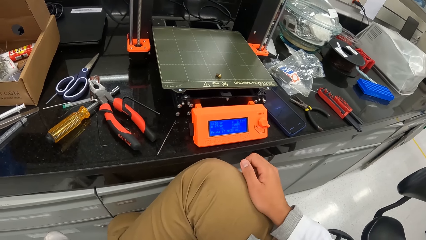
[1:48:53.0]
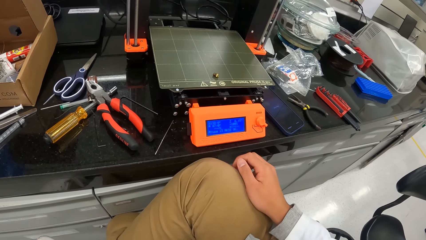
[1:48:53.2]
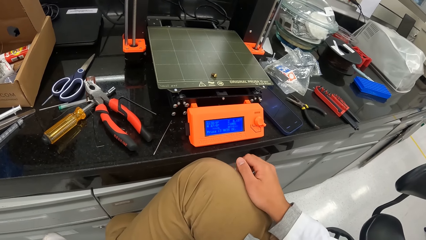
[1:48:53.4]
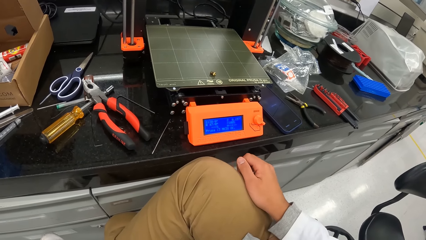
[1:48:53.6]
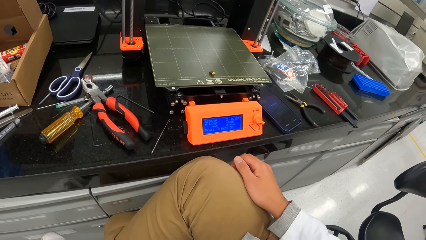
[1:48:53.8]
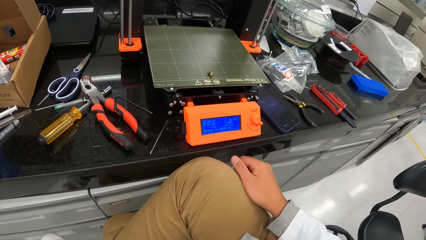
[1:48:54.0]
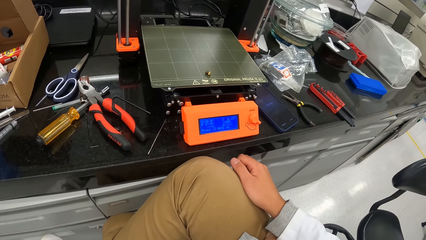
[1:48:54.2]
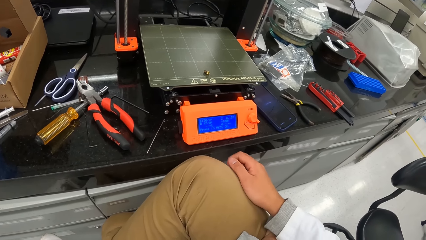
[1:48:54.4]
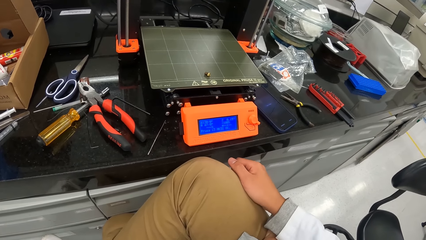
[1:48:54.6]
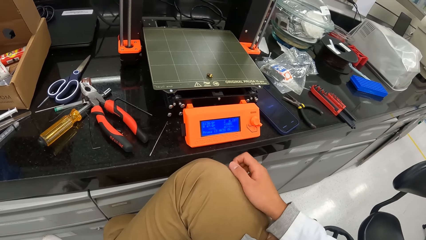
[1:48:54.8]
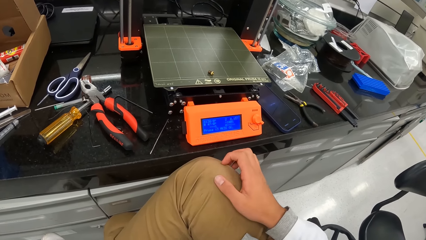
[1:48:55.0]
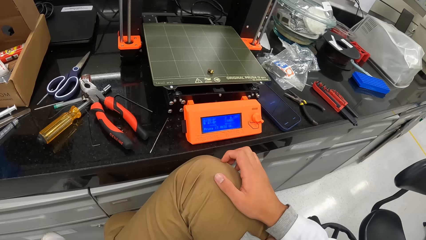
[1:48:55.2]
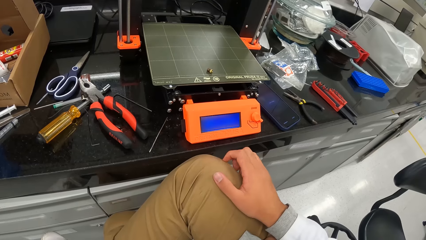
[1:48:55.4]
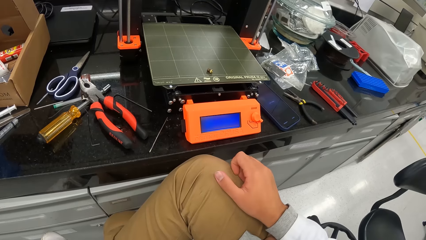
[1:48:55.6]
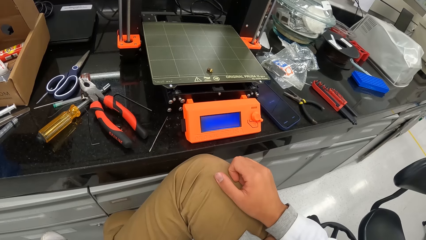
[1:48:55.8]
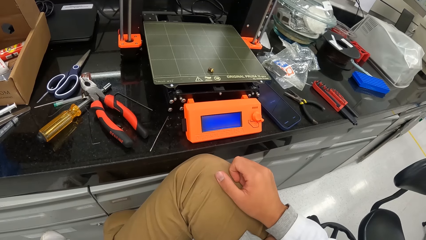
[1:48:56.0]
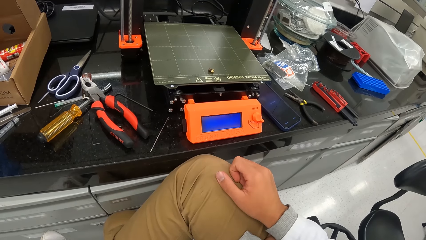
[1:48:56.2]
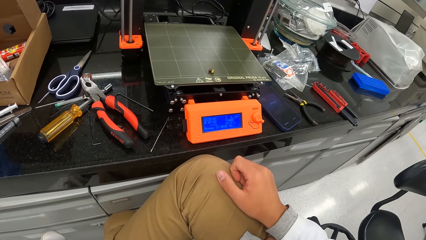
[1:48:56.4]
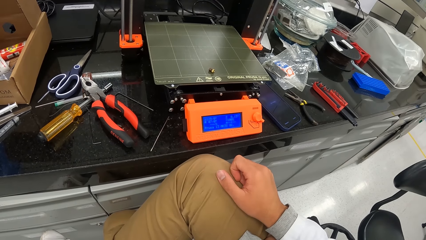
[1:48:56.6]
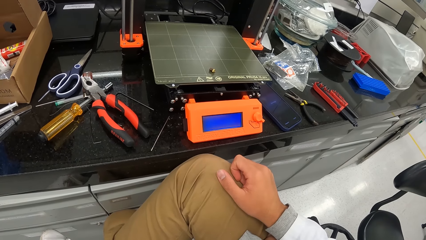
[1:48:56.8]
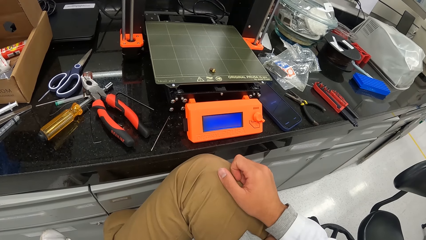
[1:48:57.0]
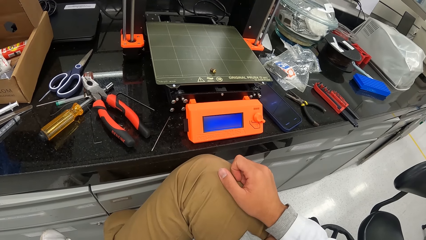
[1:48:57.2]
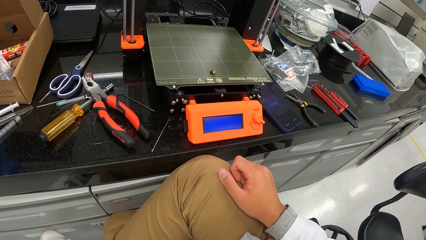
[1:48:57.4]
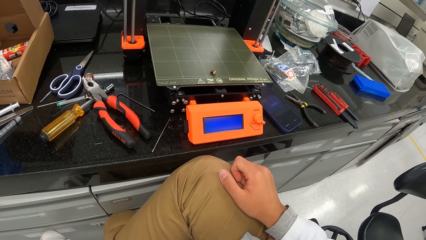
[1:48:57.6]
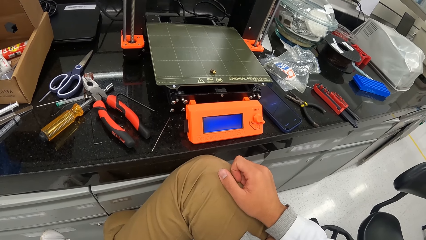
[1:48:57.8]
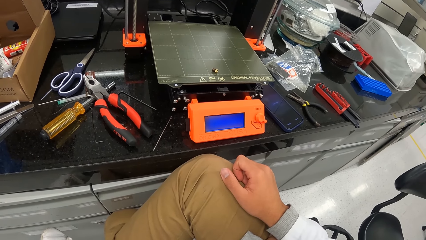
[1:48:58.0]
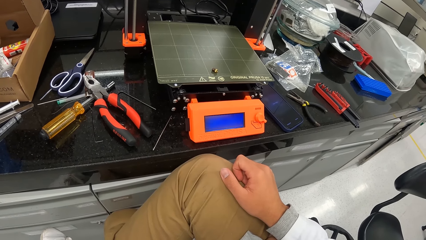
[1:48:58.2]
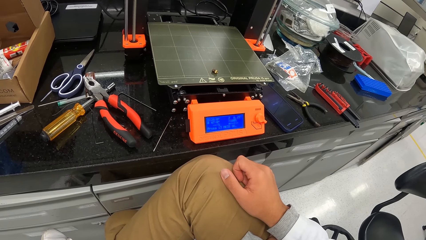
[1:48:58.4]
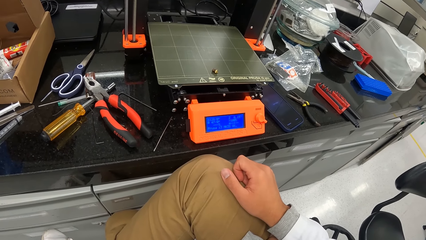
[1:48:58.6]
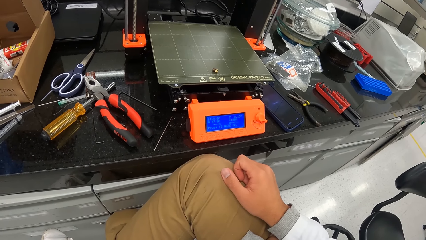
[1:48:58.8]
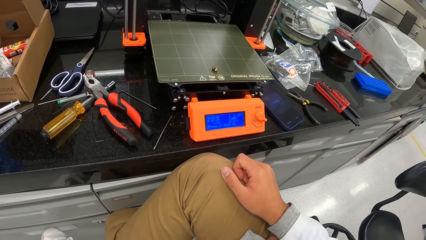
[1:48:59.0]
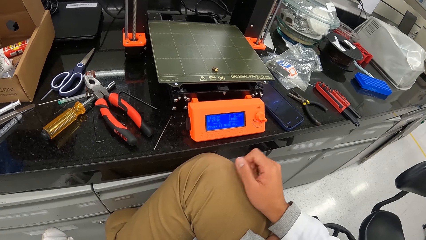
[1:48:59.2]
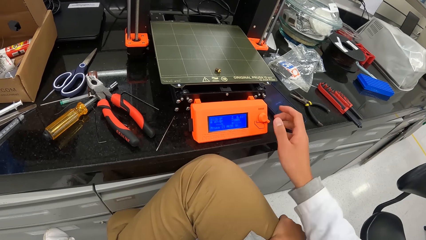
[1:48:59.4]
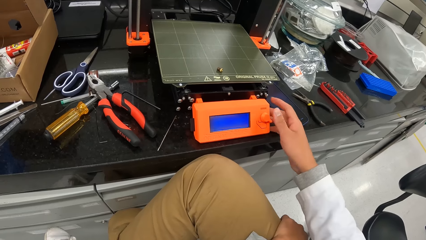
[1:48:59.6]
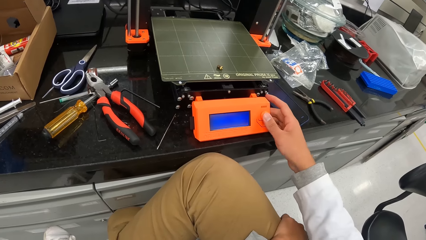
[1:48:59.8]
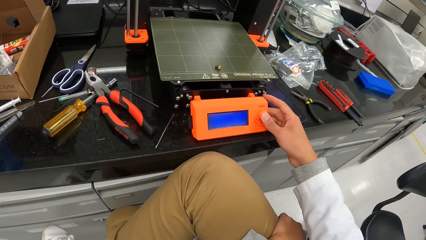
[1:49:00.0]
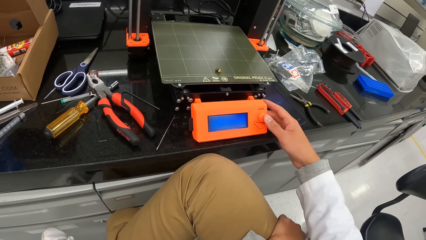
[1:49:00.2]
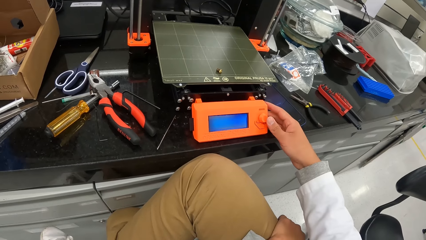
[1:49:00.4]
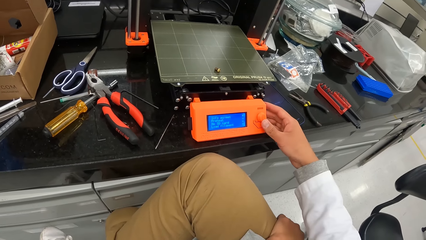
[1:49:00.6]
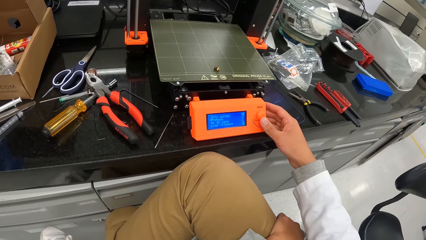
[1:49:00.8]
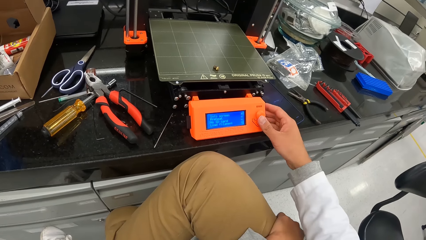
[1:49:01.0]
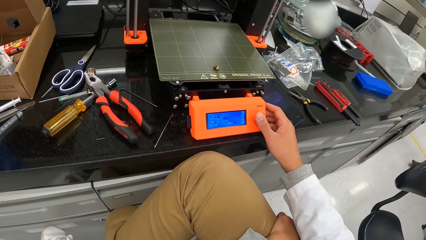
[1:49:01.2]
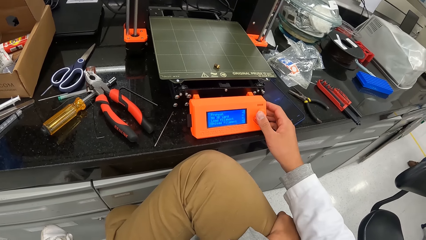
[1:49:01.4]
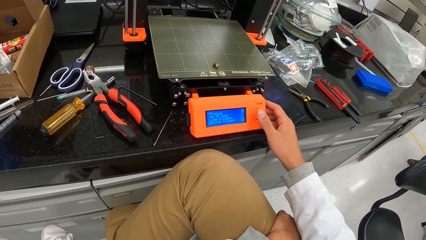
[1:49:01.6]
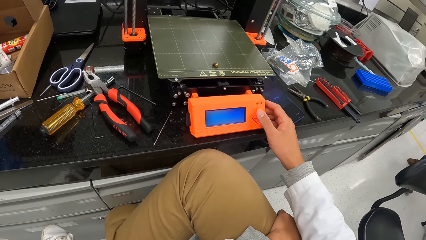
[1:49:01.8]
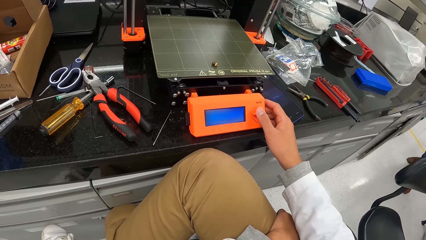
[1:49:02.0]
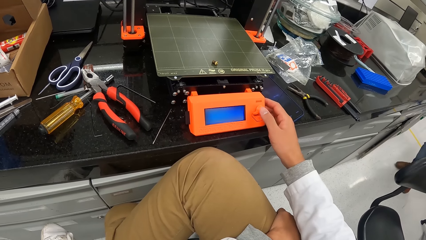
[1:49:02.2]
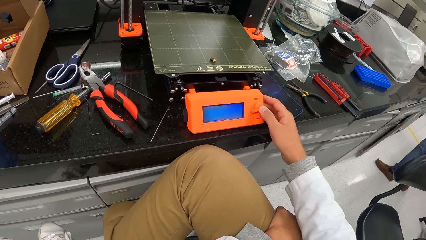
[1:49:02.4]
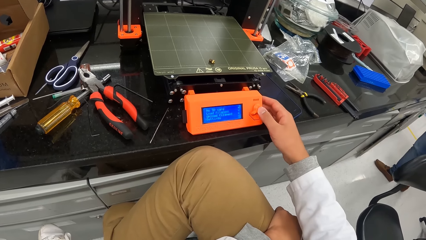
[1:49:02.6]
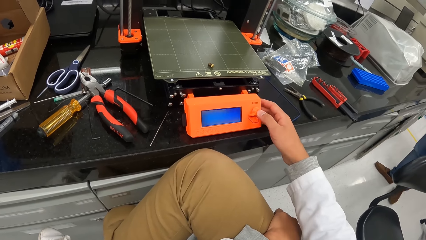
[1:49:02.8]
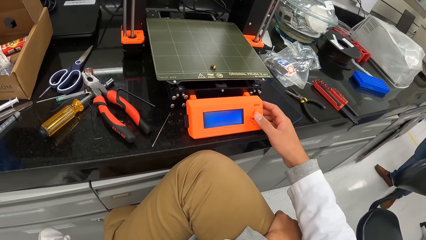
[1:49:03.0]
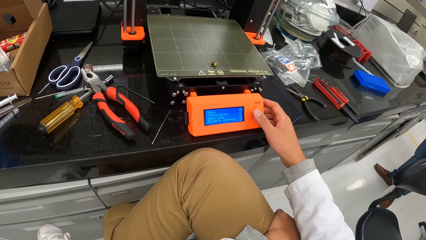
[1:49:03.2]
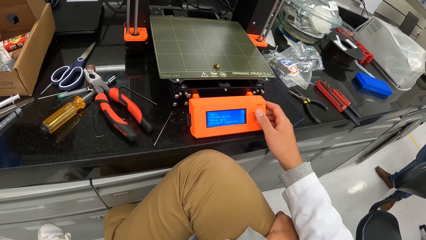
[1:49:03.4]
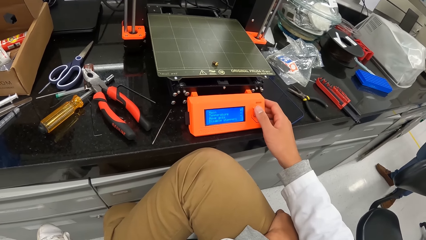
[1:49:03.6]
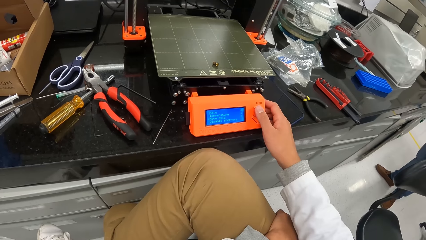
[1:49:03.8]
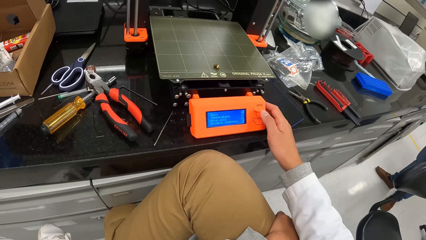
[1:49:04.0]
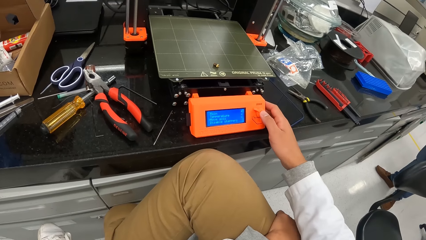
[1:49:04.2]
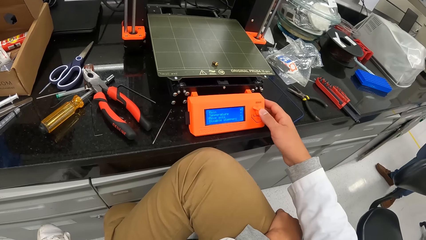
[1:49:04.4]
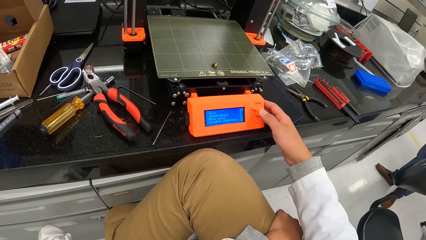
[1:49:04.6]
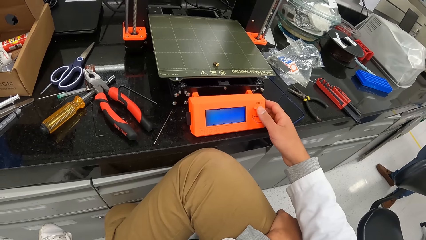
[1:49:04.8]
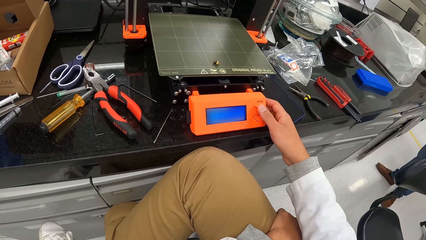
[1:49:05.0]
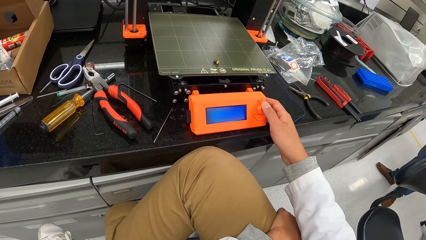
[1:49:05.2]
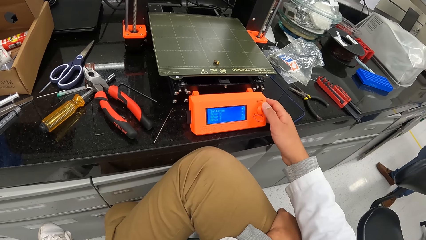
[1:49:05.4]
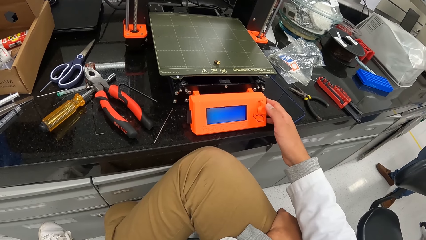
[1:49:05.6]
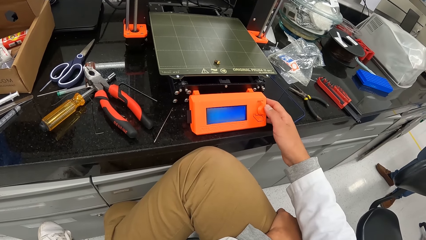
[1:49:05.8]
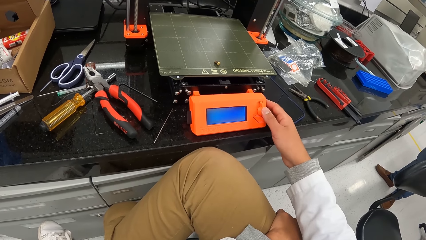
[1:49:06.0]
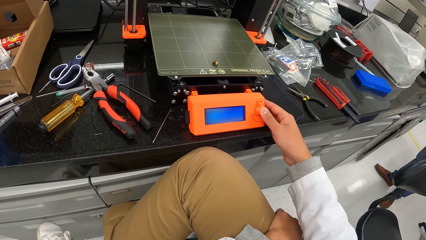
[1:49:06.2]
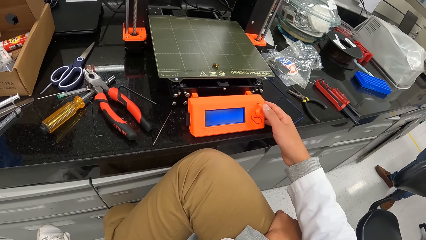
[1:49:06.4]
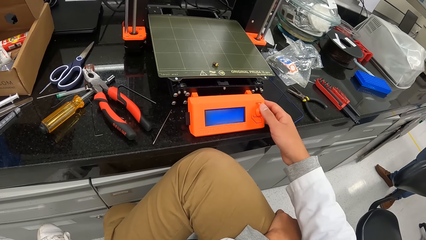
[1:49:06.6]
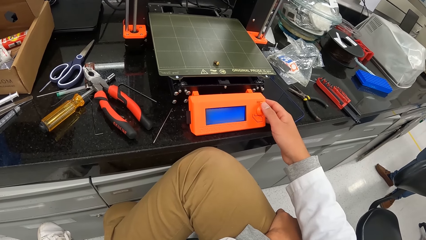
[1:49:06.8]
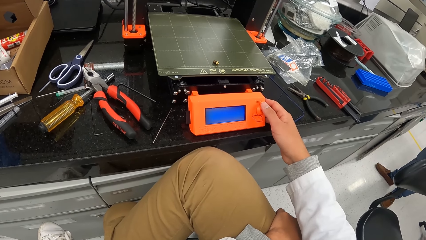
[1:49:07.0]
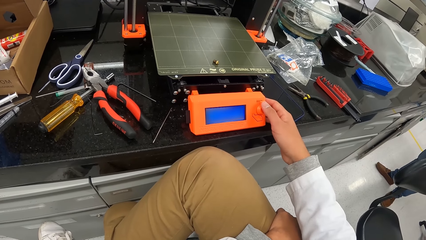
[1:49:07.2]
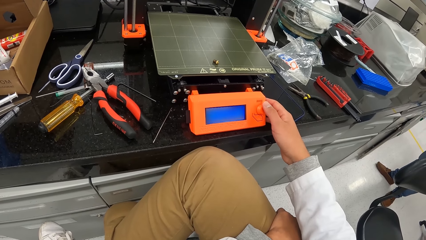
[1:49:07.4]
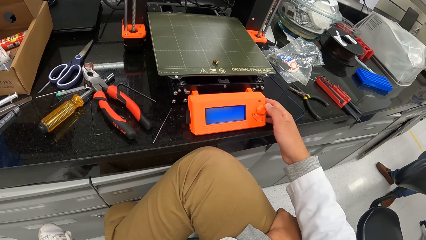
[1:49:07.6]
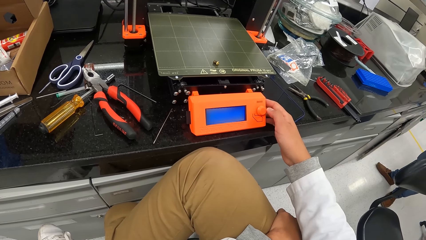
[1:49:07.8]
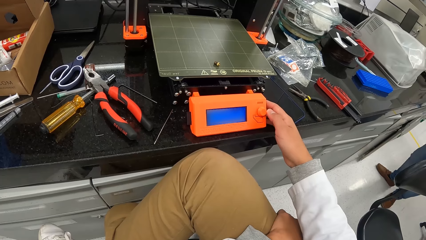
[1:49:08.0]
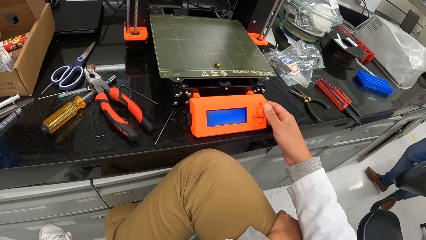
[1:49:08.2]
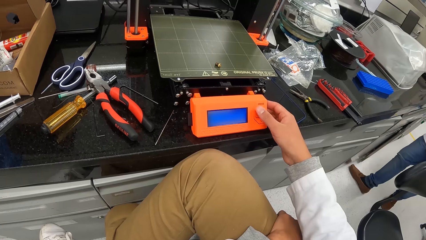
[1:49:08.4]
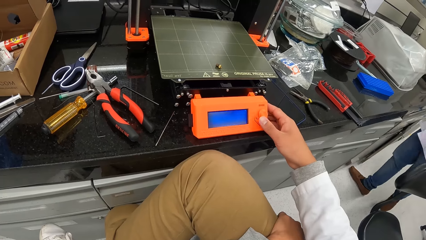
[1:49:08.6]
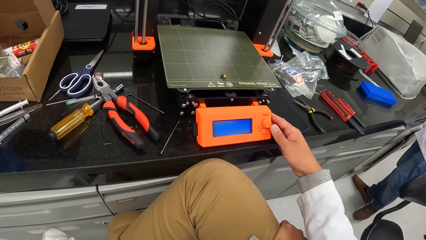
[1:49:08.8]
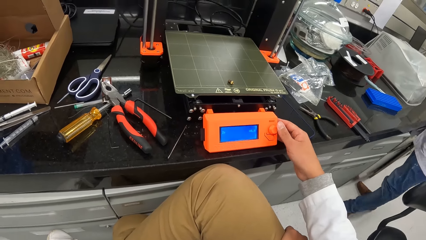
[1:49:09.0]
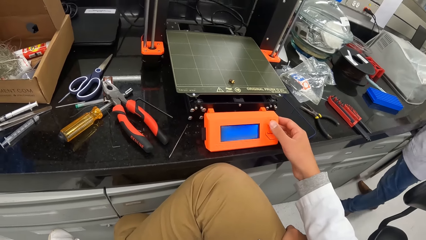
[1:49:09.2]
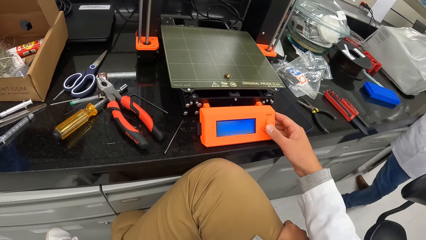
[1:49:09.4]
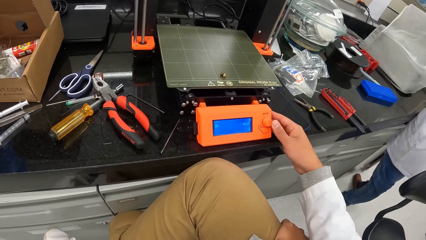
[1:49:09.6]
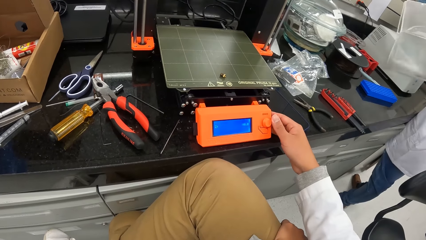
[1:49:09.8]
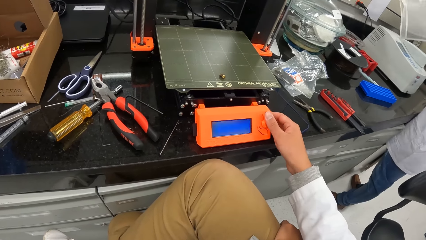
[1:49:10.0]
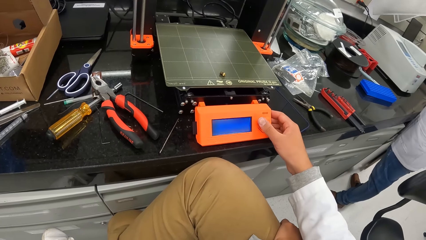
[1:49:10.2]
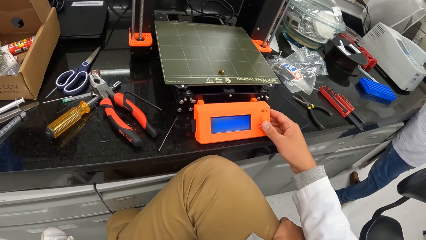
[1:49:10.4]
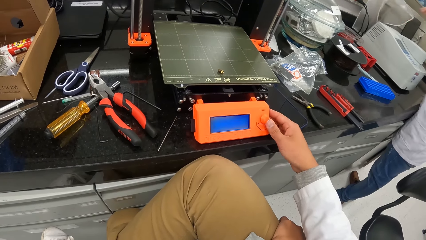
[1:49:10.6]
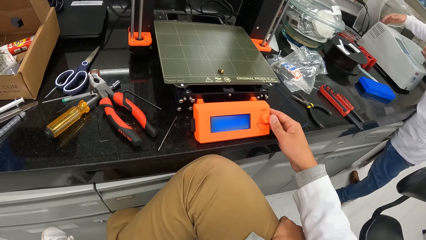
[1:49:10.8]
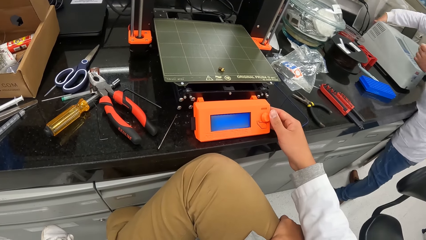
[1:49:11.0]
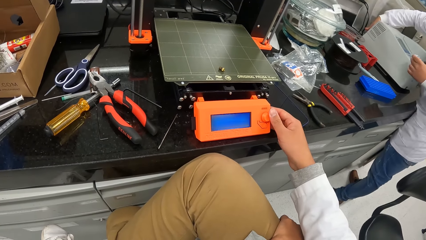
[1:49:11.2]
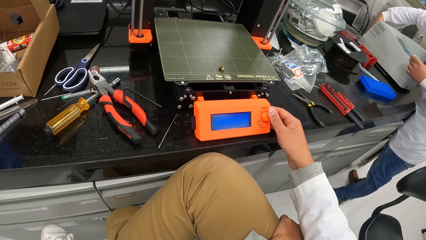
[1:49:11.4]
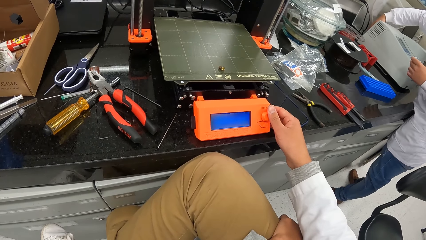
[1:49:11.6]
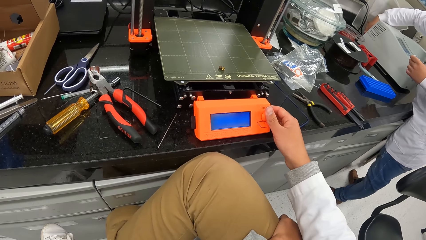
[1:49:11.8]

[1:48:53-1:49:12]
The camera wearer rubs his hand on his trousers. He operates the 3D printer on the cabinet top with his right hand. He presses the machine button. A man removes a chemical analyzer cover with his right hand. The man drops the chemical analyzer cover on the cabinet top with his right hand. The man operates the chemical analyzer with his right hand.
